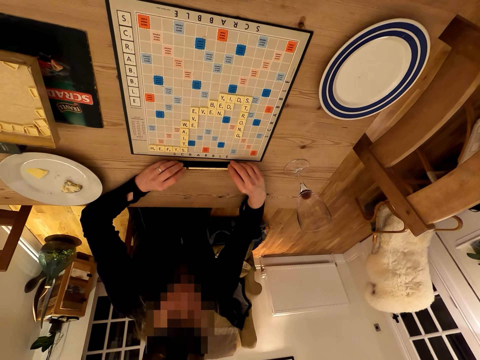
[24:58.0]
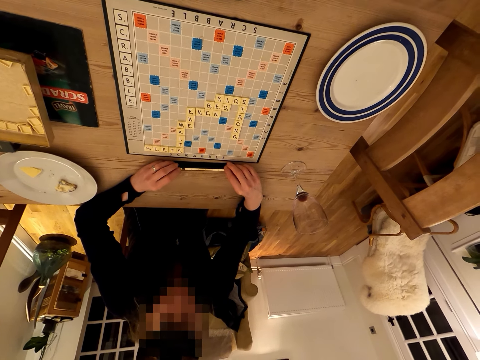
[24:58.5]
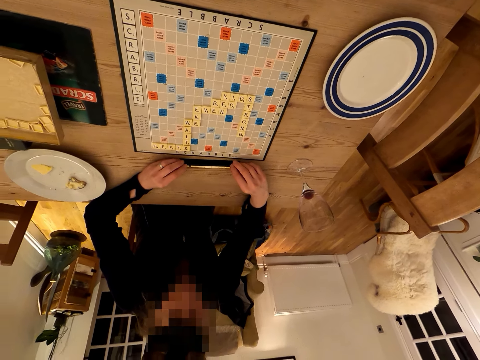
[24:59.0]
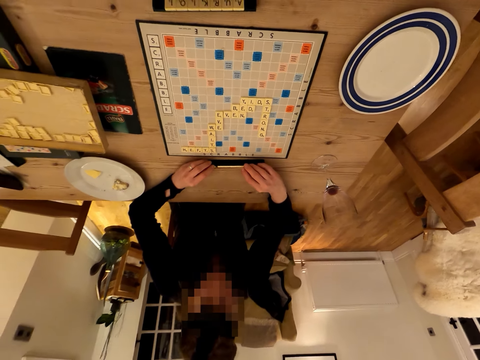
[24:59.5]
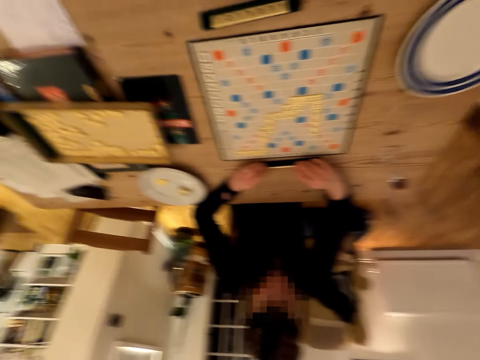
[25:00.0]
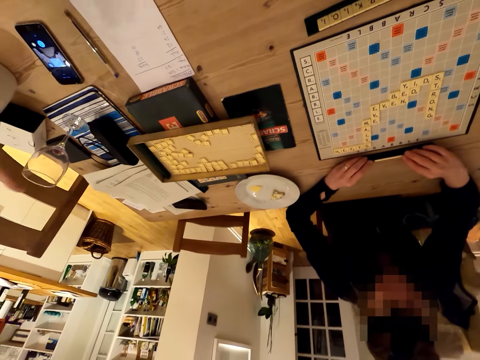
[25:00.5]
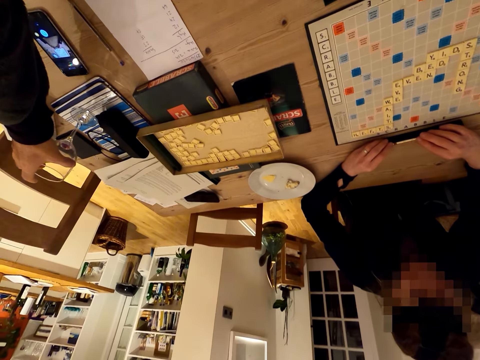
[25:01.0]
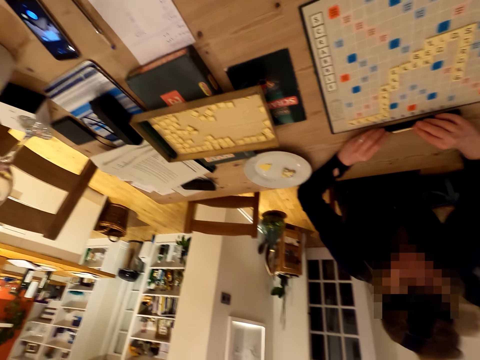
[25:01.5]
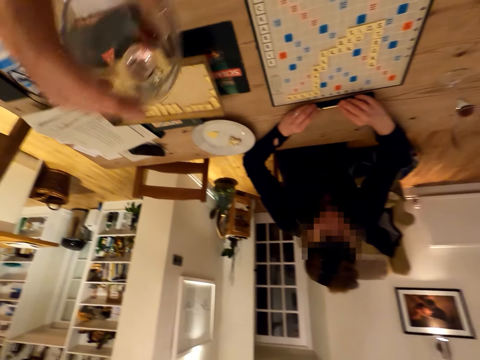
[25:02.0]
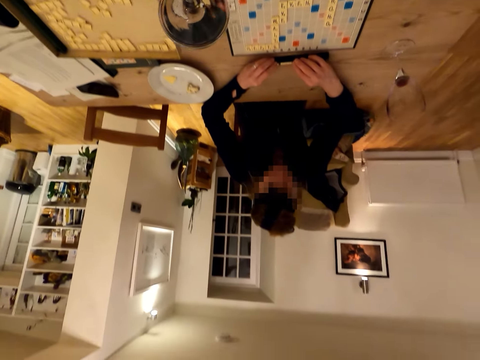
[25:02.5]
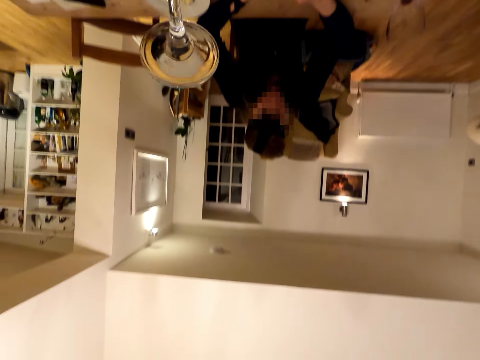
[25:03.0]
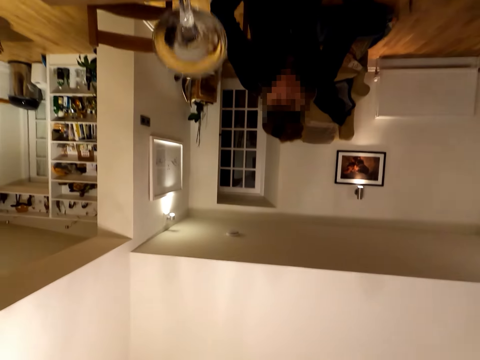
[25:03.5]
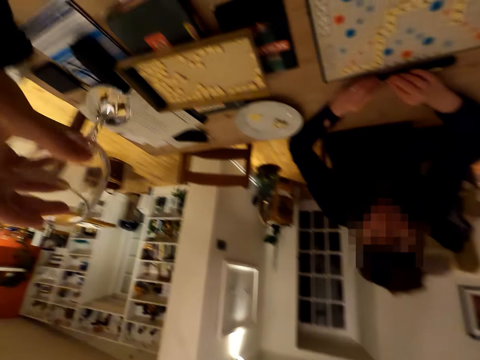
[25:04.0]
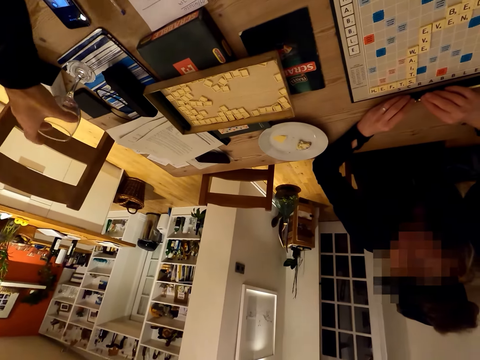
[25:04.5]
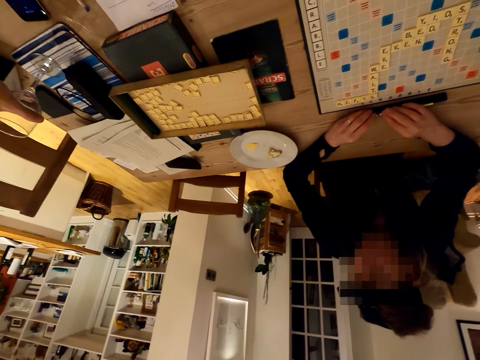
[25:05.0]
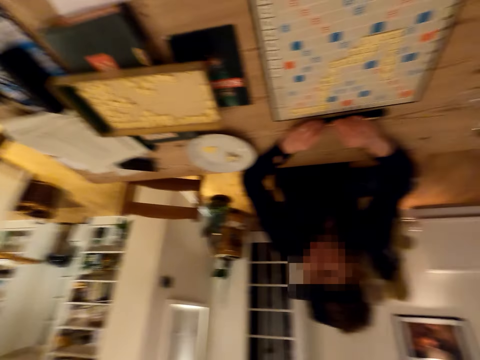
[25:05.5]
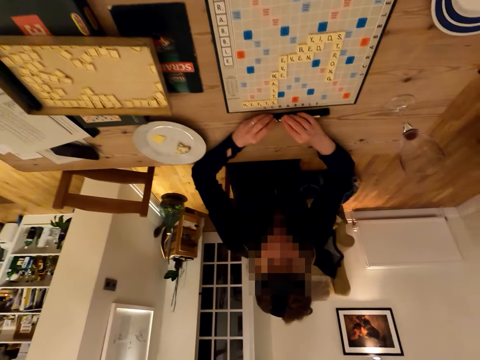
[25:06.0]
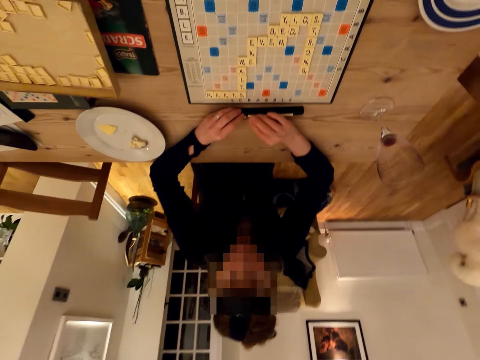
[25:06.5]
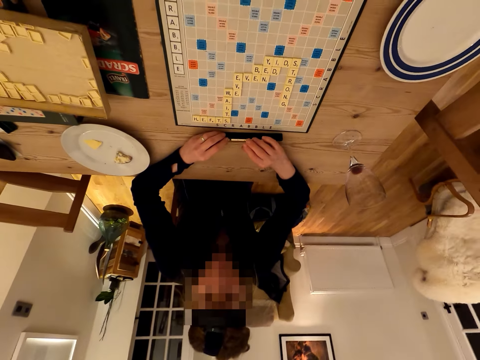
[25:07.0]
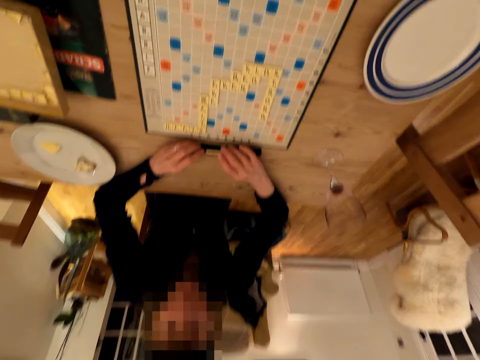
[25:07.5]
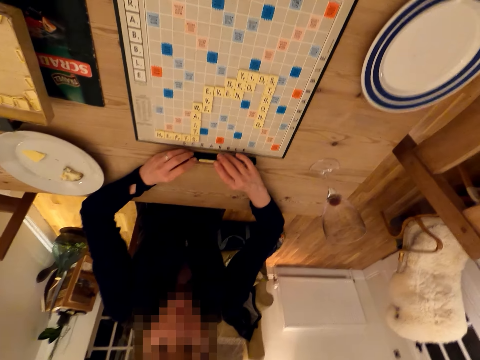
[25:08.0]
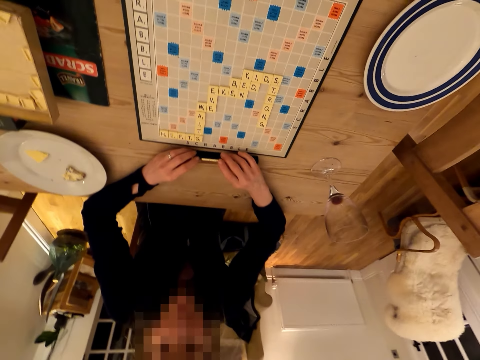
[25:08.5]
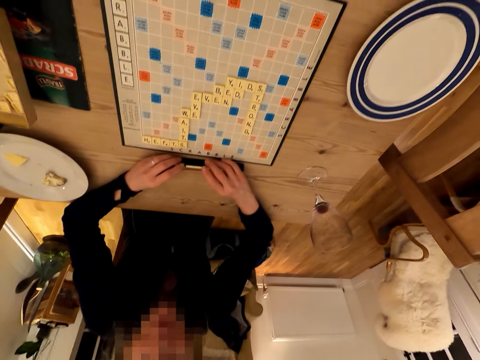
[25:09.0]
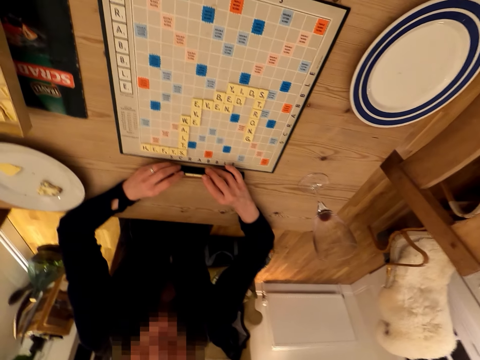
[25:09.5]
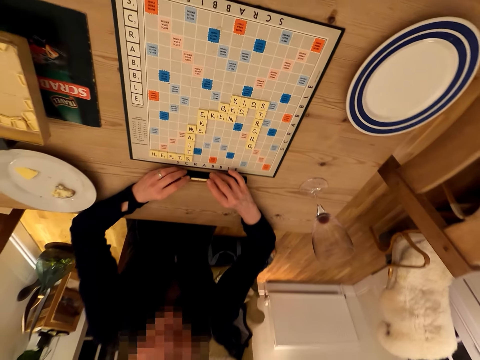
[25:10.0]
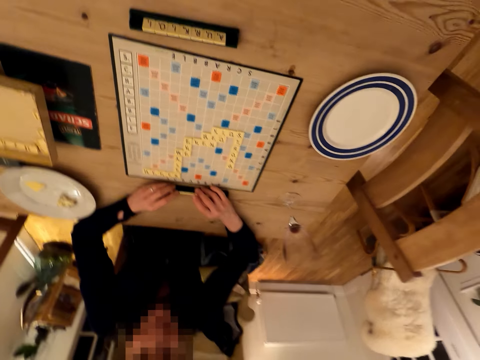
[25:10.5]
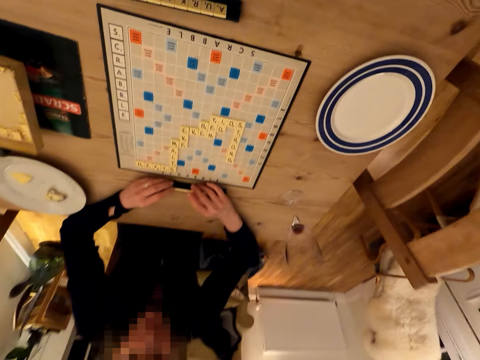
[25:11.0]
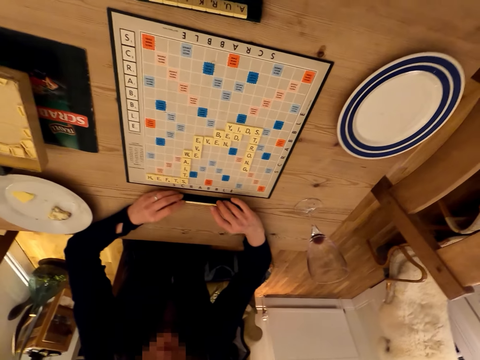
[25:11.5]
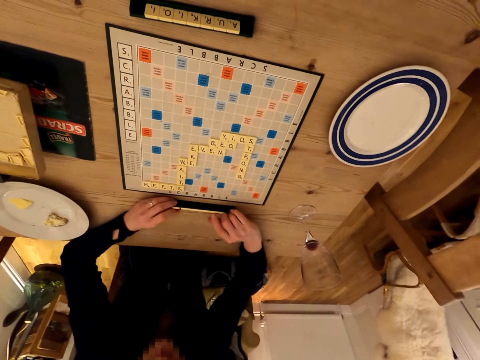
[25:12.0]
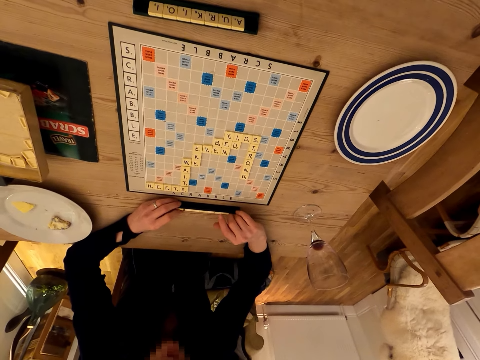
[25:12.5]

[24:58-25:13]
The camera wearer looks around. They pick up the wine glass. The lady arranges the scrabble cubes. The camera wearer drinks wine from the glass and talks with the lady. They place the glass on the table. The lady holds the scrabble cubes. The camera wearer moves their hand. They look around. The lady holds the scrabble cubes. The camera wearer talks with the lady.

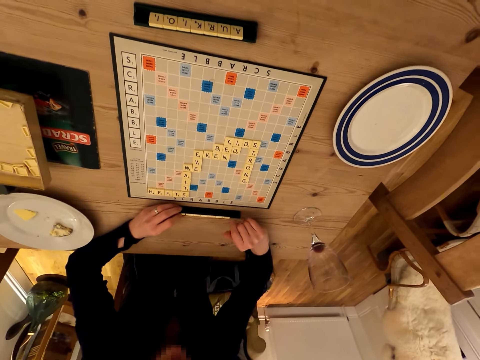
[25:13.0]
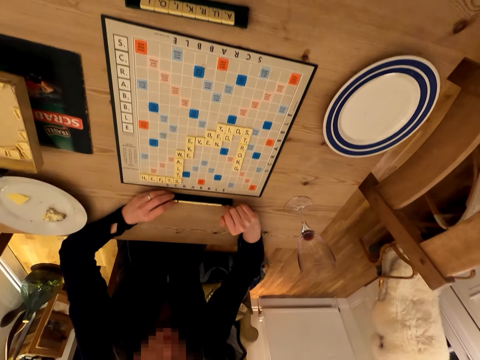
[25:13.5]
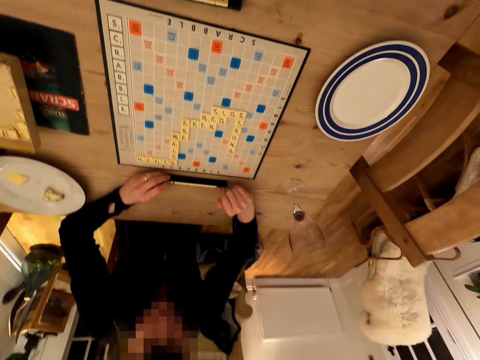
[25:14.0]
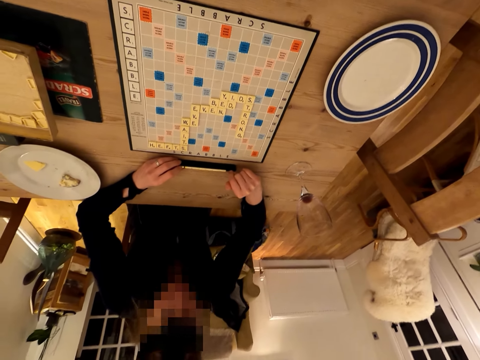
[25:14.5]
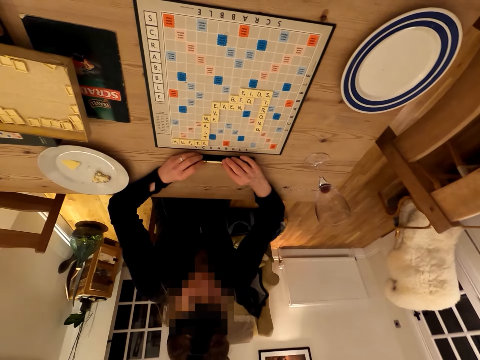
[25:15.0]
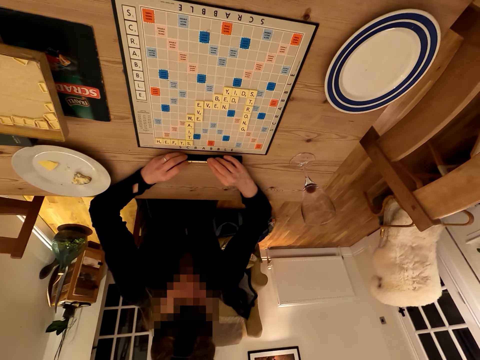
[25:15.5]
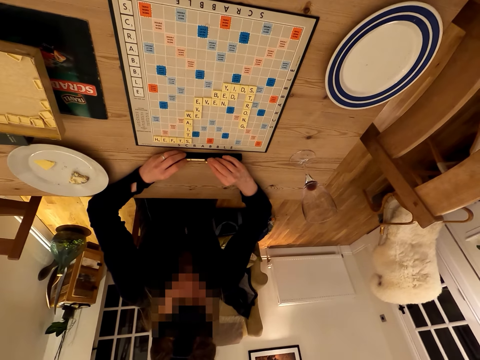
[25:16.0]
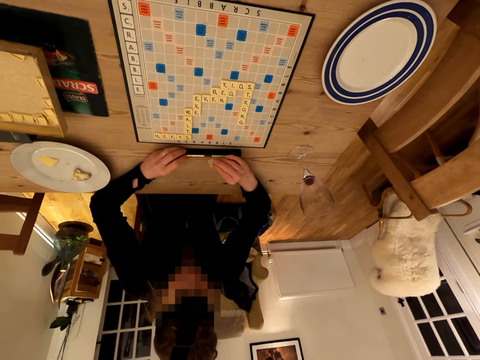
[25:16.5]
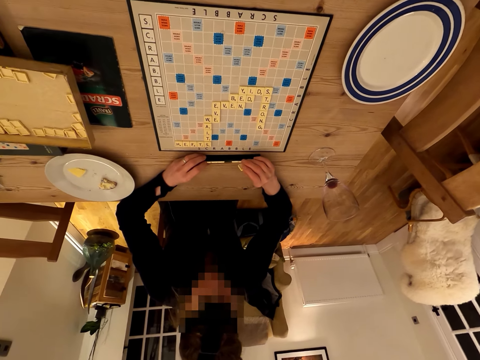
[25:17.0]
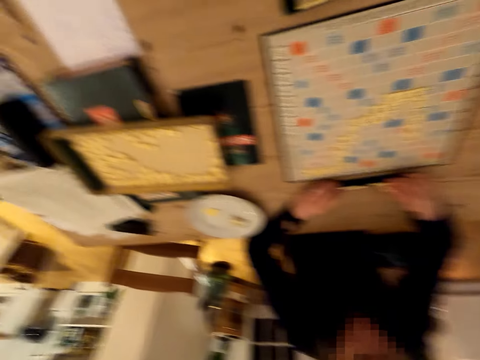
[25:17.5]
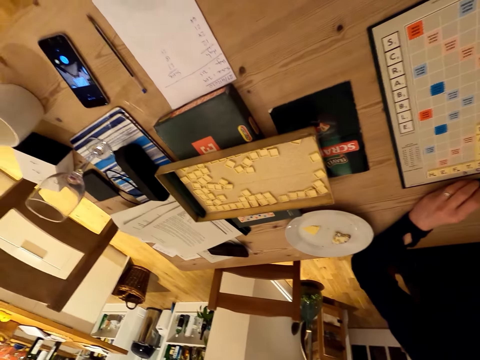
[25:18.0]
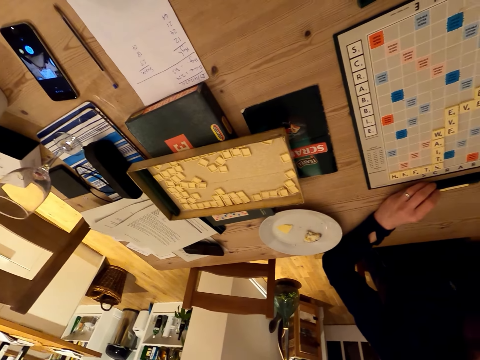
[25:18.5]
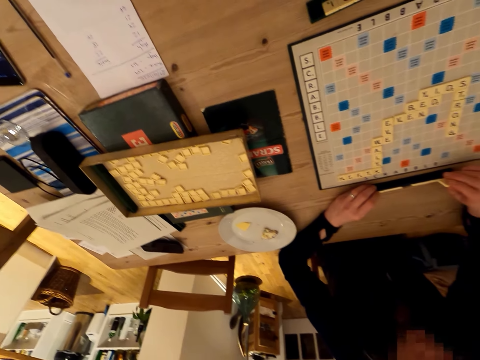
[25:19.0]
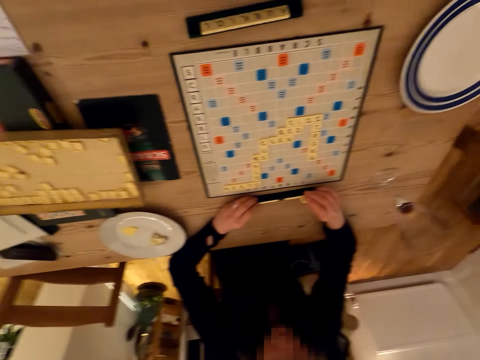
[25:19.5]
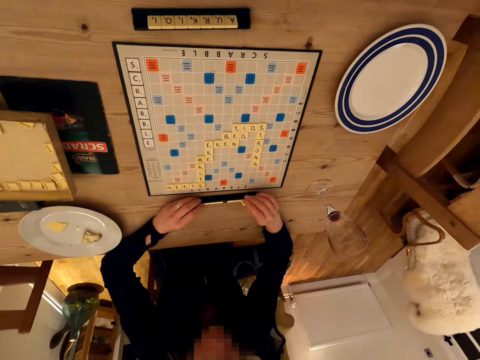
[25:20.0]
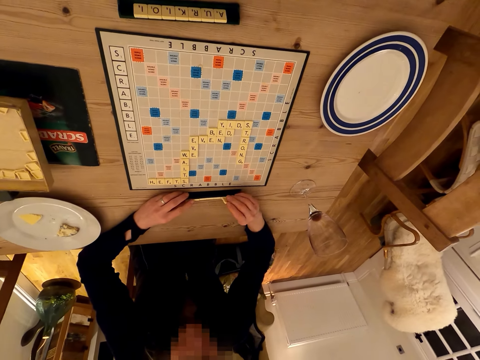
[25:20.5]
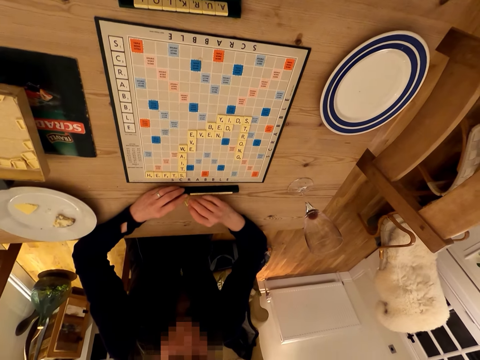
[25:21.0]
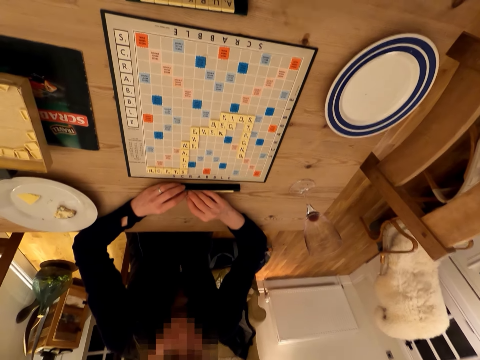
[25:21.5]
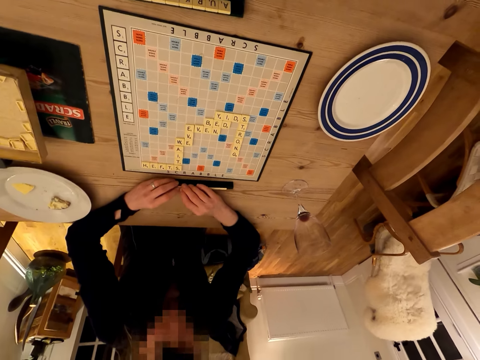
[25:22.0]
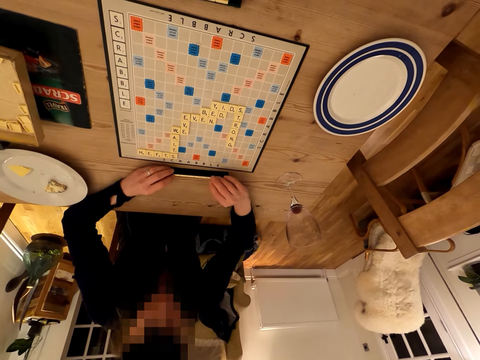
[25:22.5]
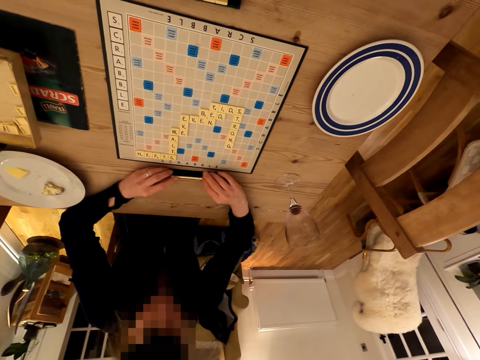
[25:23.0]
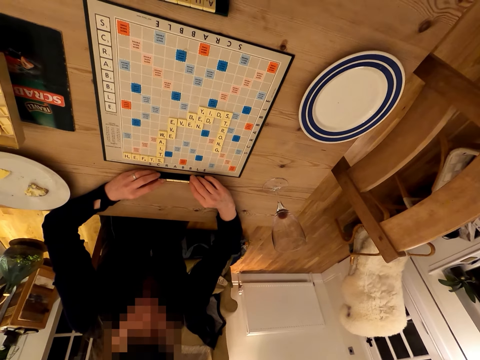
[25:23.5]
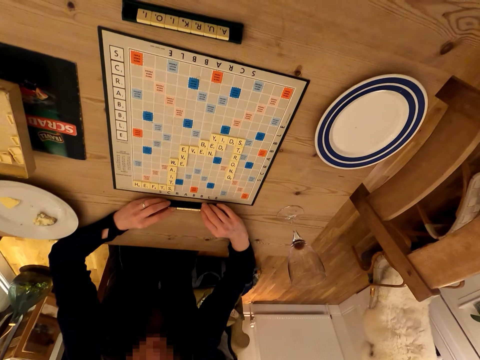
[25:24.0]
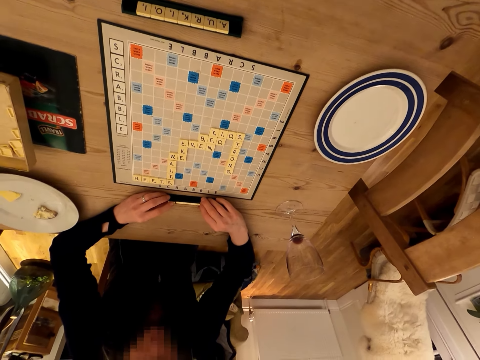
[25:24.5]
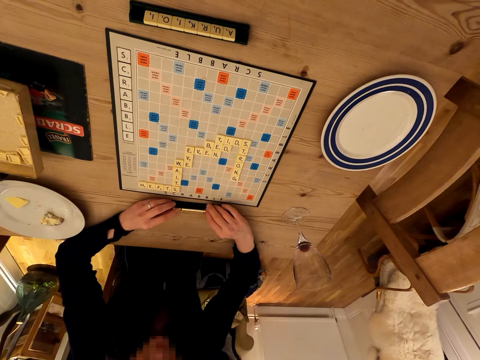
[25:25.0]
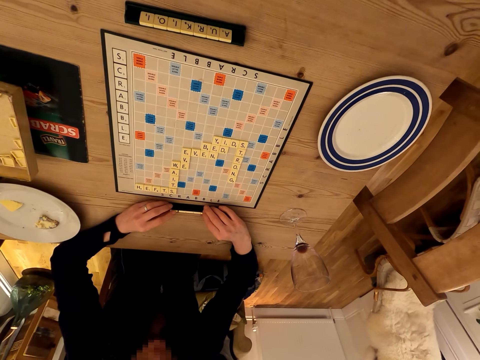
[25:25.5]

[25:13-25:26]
The camera wearer looks around. The lady holds the scrabble cubes. The lady arranges the scrabble cubes. The camera wearer talks with the lady.
